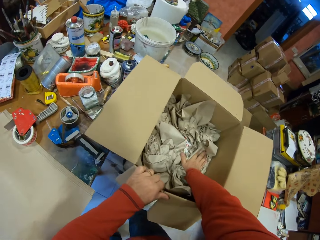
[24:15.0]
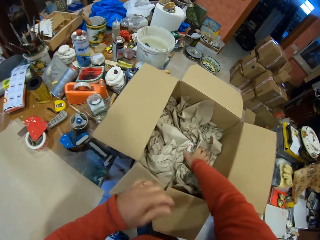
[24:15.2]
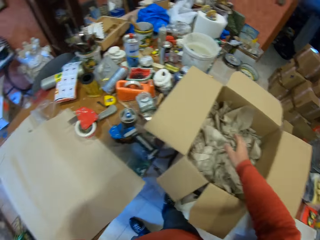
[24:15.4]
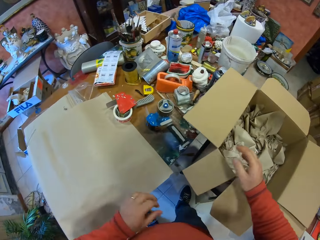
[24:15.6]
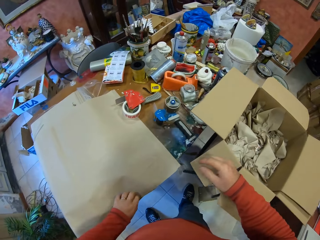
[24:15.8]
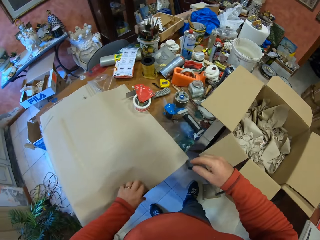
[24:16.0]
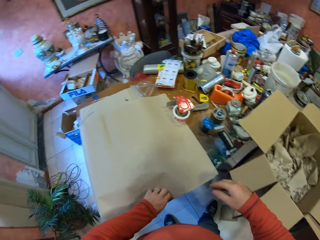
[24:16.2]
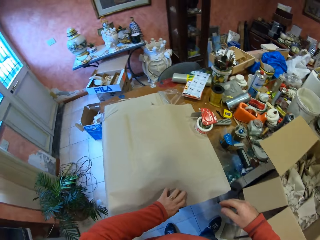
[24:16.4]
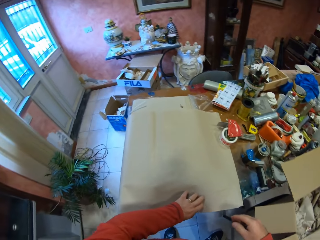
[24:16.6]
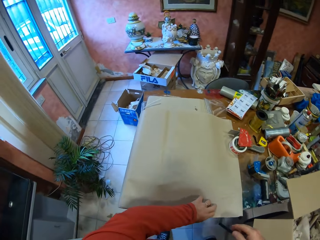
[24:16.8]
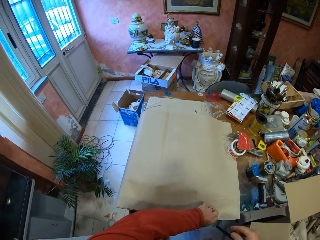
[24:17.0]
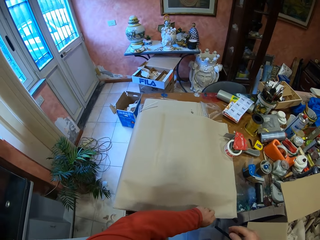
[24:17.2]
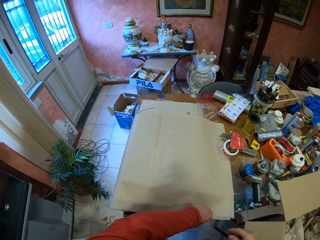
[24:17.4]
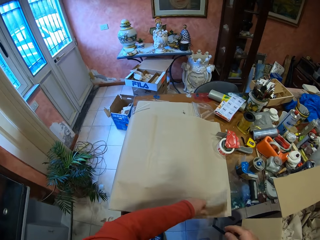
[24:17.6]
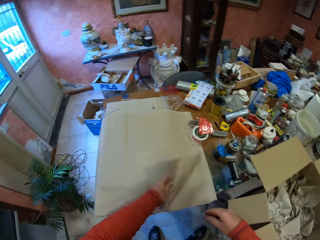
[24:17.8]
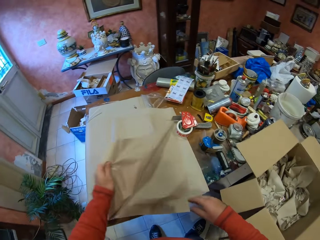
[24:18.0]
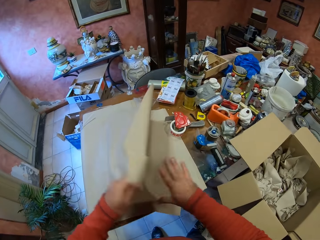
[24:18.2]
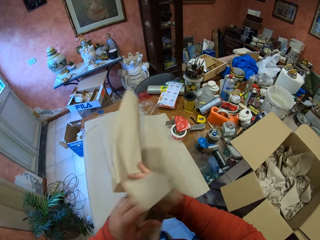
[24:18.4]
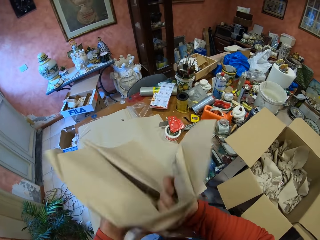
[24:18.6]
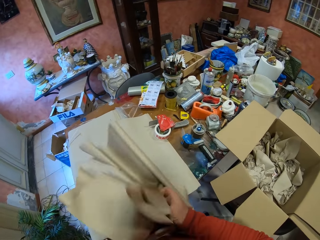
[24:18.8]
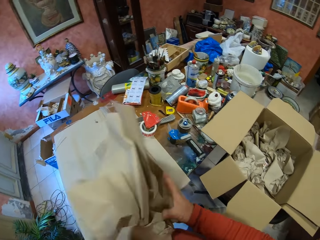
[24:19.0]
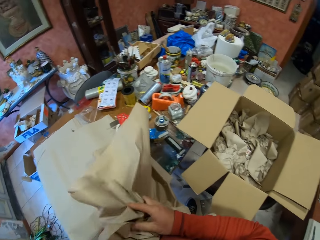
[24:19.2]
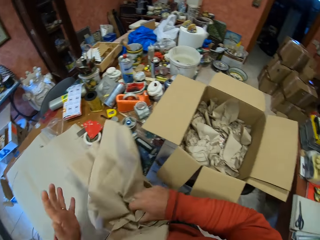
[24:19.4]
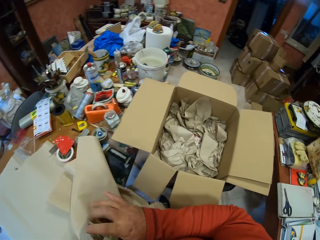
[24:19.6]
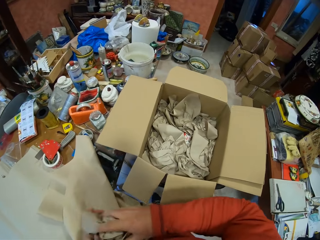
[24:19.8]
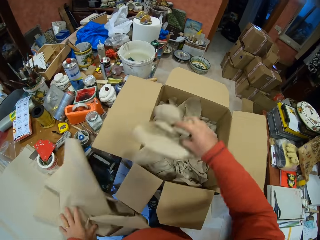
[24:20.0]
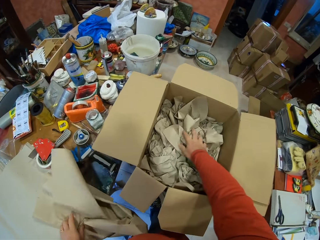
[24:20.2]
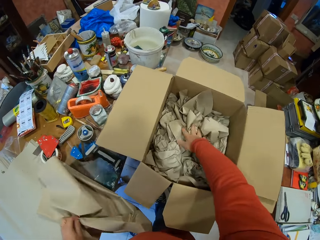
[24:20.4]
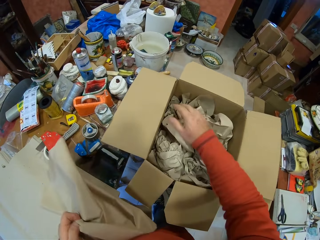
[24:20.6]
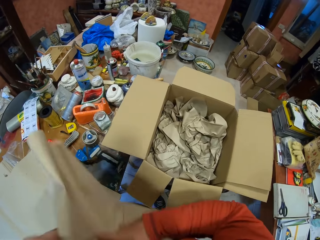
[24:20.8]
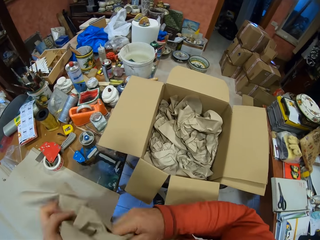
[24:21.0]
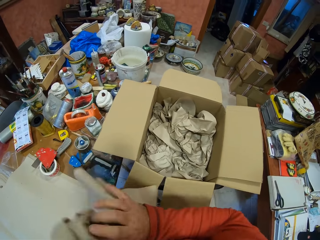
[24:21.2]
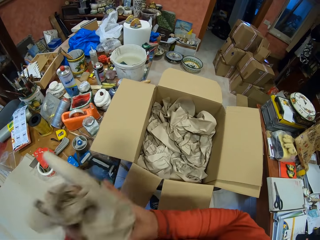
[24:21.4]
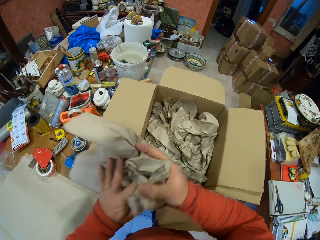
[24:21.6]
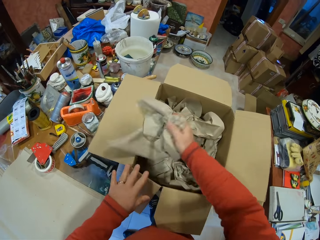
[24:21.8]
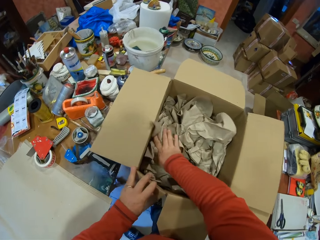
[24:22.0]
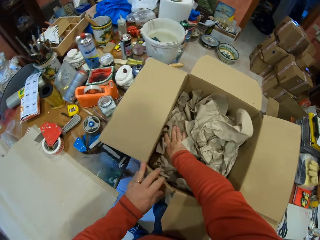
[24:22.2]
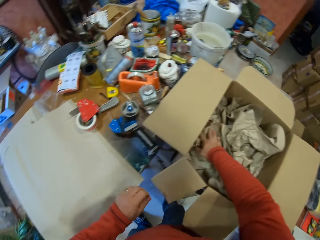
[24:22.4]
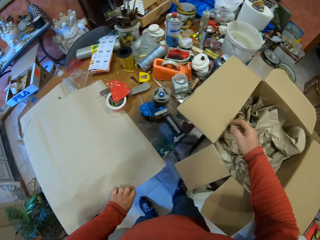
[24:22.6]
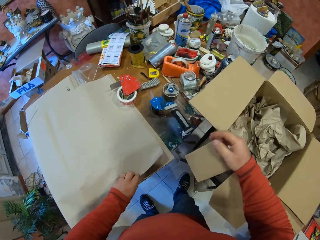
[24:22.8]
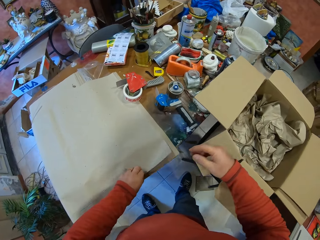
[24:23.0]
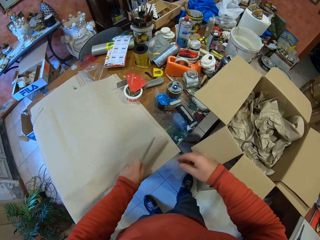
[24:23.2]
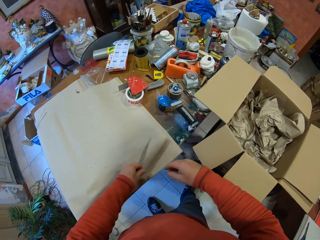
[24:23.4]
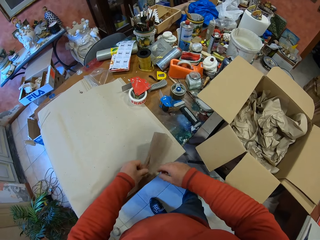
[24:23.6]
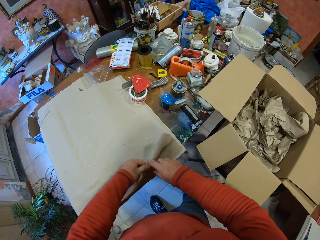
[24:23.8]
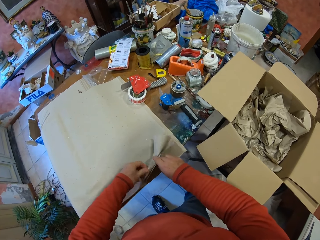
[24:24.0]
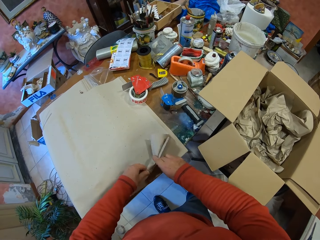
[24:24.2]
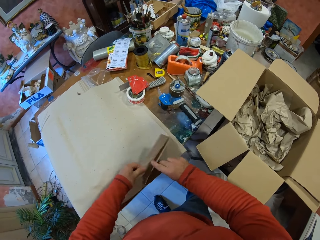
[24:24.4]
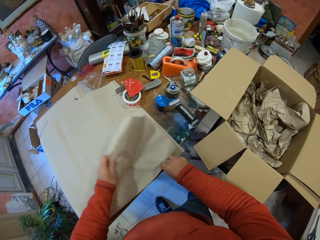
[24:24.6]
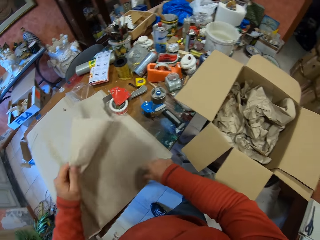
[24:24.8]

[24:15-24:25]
The camera wearer presses the pieces of paper. They take the fabric. They fold the fabric. They put the fabric in the box. They take the fabric. They fold the fabric. They put the fabric in the box. They take the fabric.

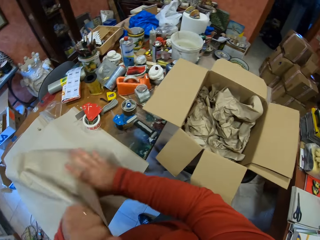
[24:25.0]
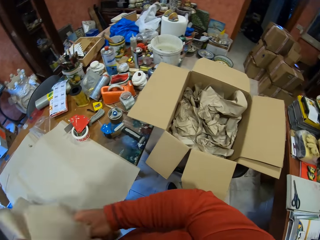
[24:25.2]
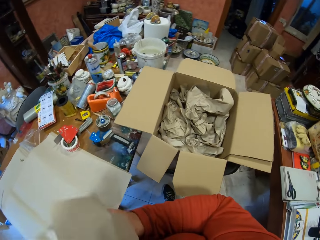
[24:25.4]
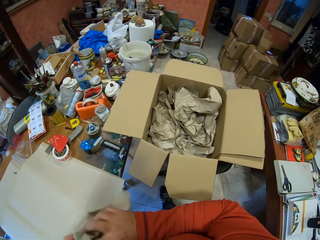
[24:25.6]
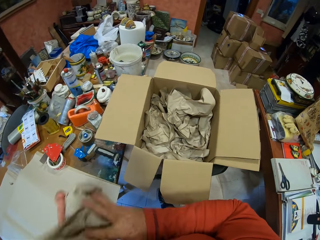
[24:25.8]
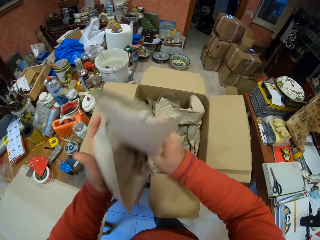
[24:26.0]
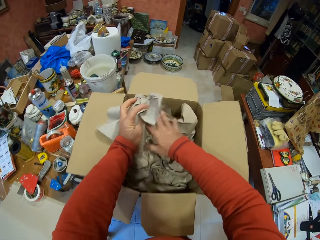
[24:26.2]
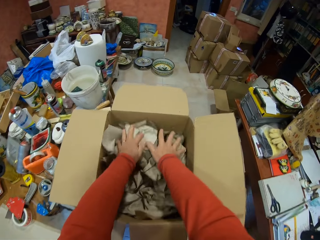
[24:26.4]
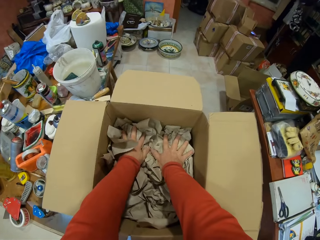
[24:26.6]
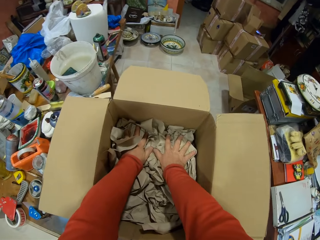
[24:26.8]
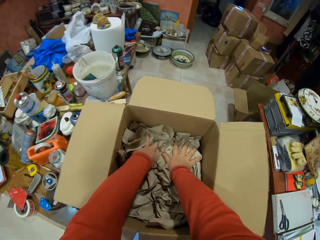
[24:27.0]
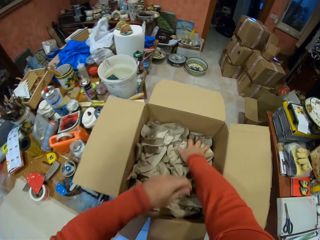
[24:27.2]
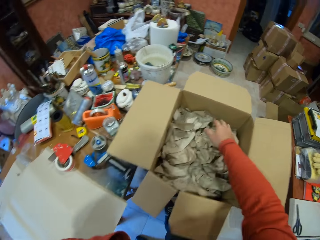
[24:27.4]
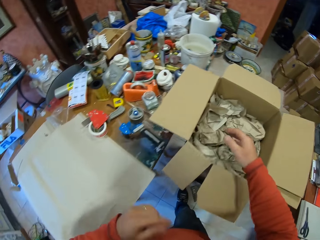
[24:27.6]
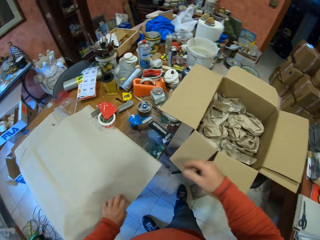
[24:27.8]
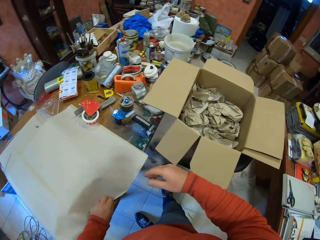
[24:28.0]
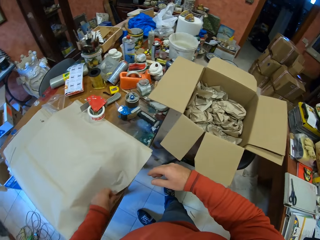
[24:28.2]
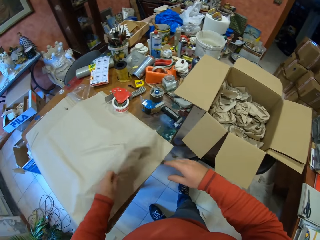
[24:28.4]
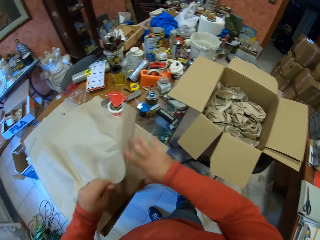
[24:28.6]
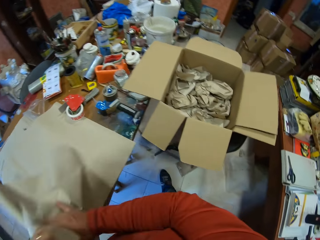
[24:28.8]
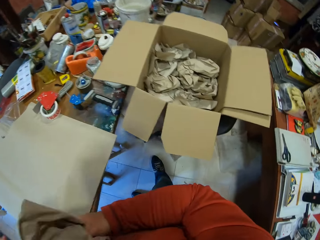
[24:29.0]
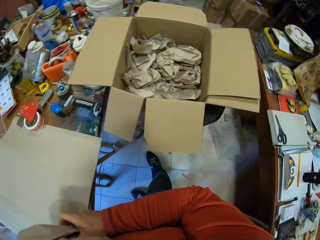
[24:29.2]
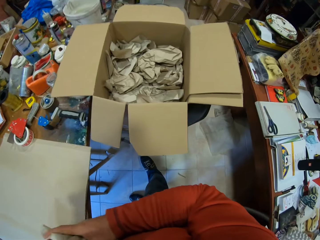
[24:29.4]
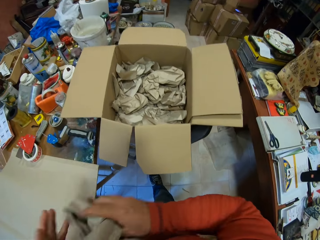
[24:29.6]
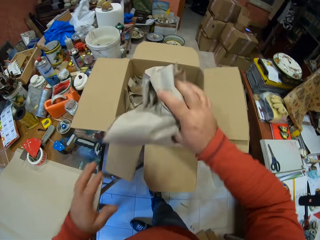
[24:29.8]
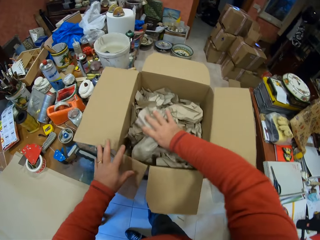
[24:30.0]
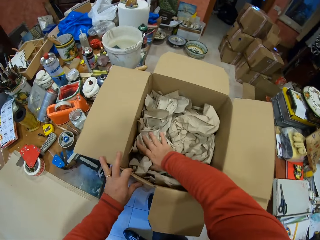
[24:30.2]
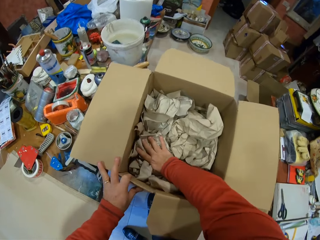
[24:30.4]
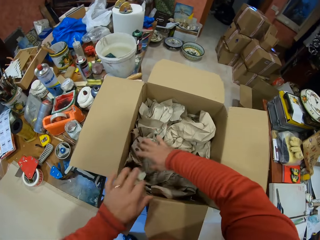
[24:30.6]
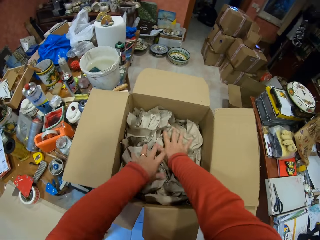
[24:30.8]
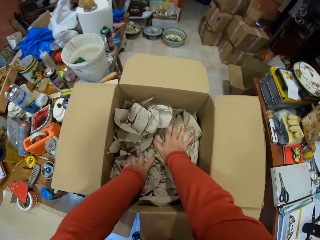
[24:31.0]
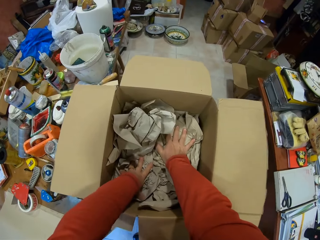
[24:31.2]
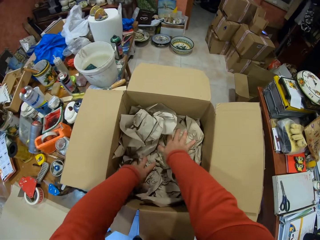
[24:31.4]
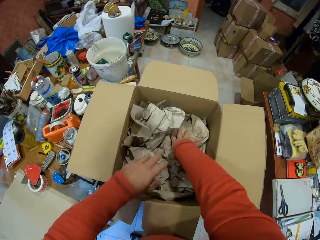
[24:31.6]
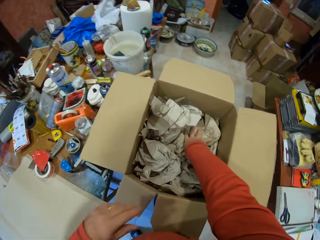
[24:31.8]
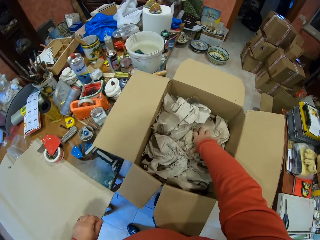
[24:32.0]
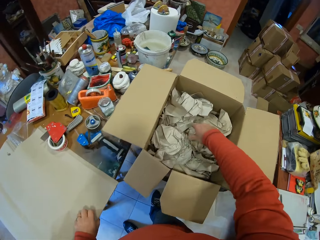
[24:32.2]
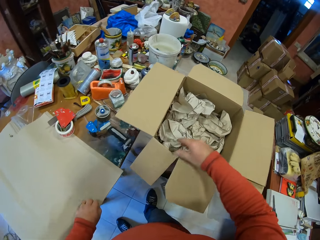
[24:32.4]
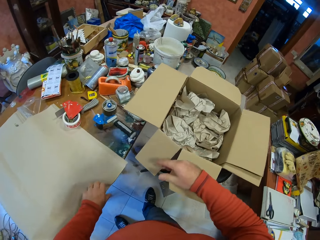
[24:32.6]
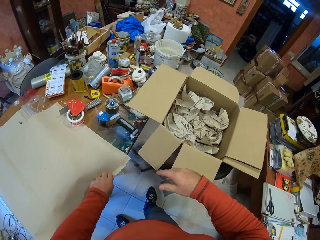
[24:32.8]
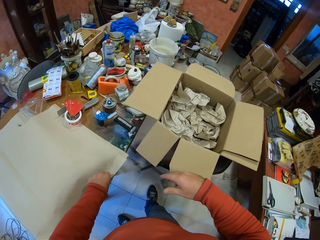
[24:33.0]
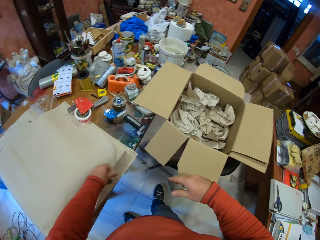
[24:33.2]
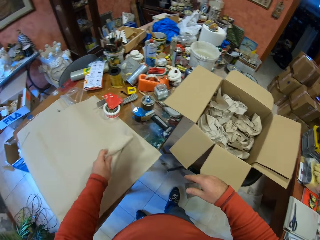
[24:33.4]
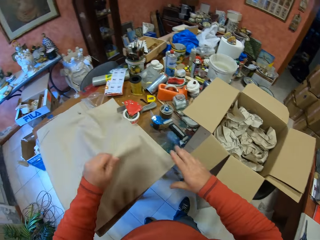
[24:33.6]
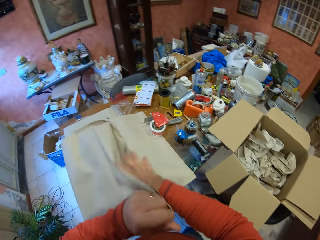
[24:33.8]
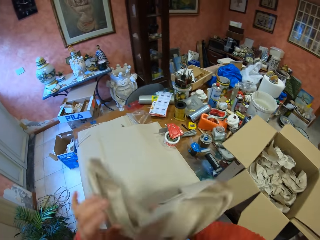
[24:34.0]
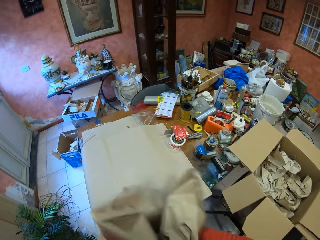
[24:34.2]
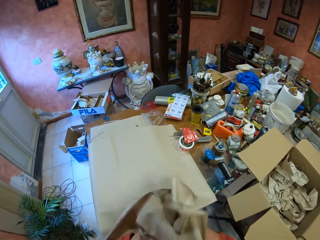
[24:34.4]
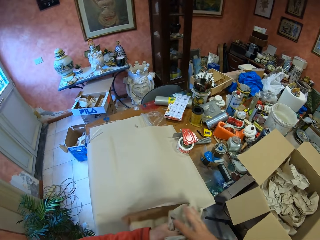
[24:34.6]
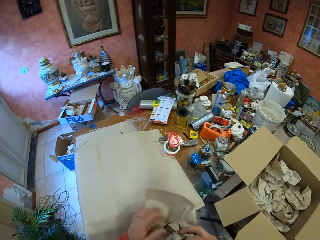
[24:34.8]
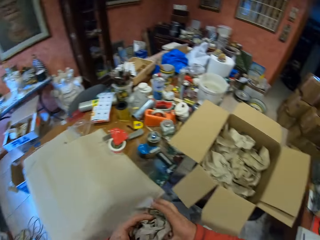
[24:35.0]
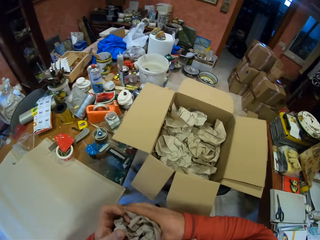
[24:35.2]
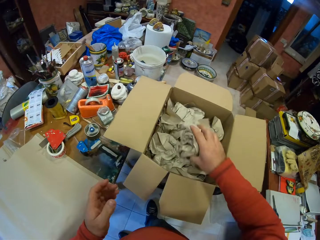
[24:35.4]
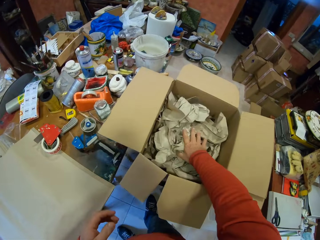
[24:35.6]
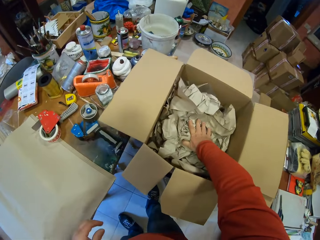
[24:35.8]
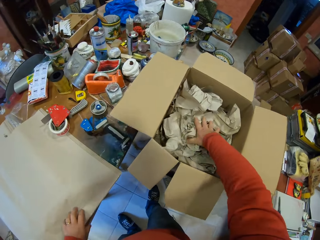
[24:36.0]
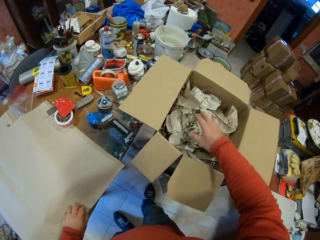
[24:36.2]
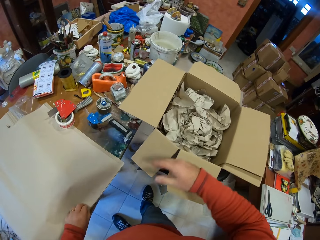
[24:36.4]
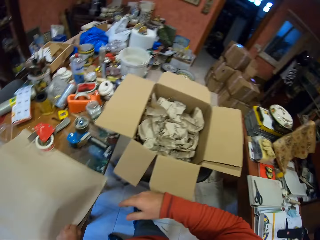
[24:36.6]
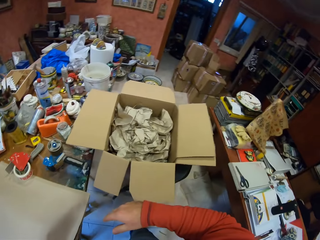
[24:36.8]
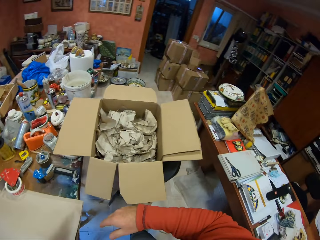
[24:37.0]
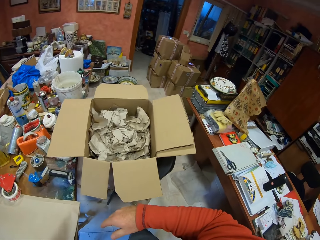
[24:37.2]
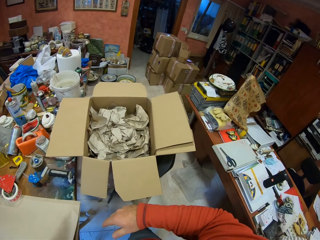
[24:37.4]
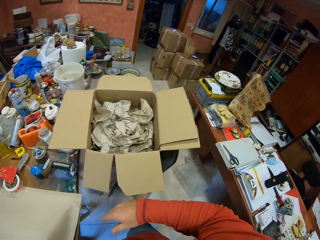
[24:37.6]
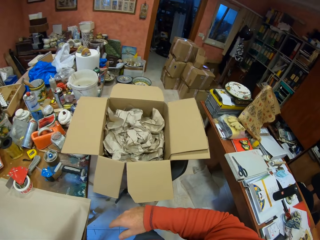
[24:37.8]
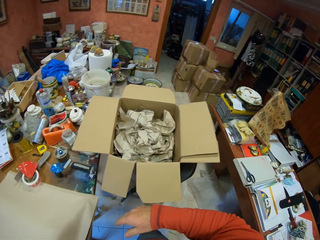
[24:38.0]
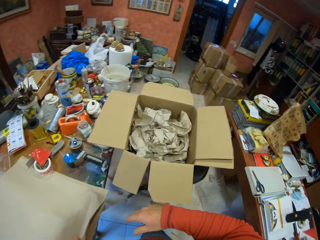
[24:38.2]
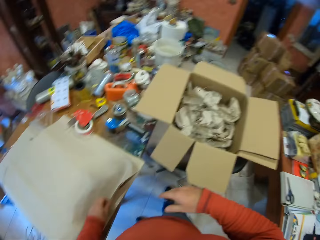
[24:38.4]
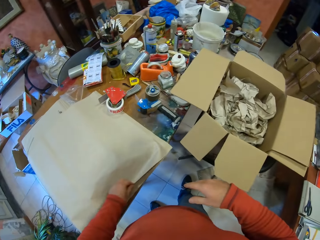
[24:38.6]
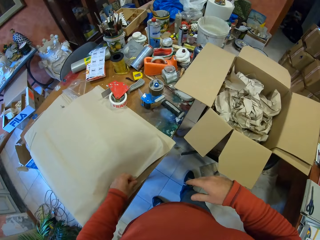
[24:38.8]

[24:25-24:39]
The camera wearer folds the fabric. They put the fabric in the box. They take the fabric. They fold the fabric. They put the fabric in the box. They press the pieces of cloth. They take the fabric. They fold the fabric. They put the fabric in the box. They take the fabric.
